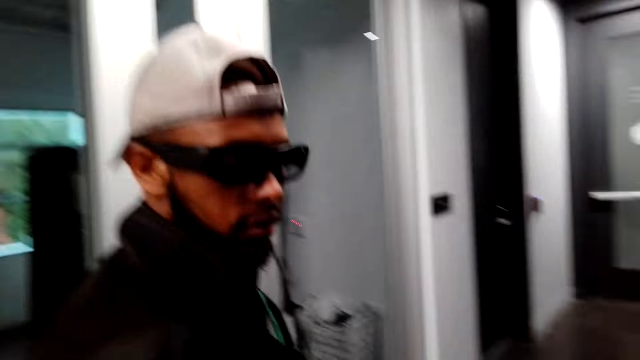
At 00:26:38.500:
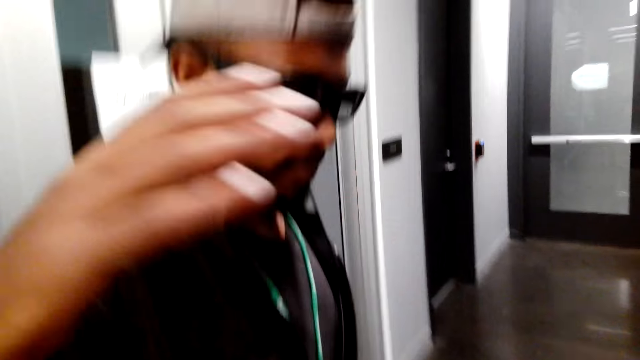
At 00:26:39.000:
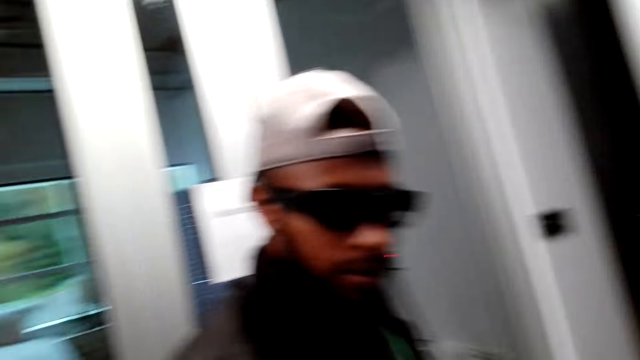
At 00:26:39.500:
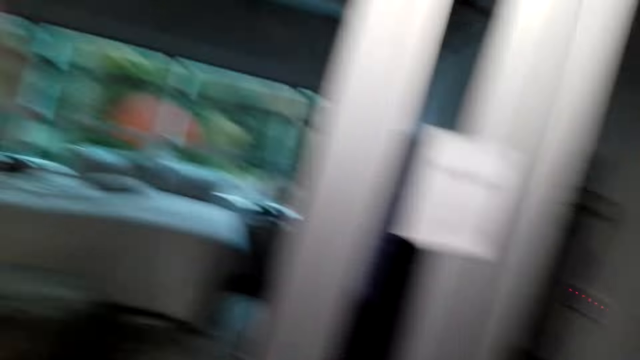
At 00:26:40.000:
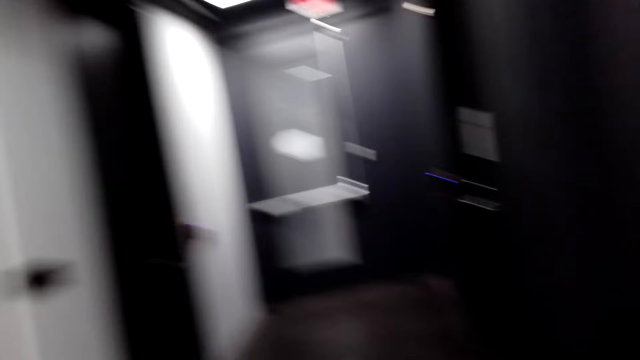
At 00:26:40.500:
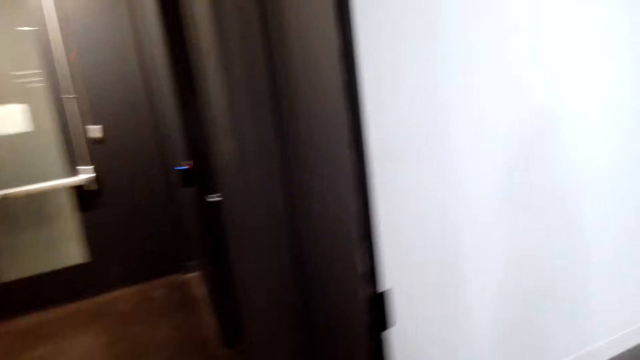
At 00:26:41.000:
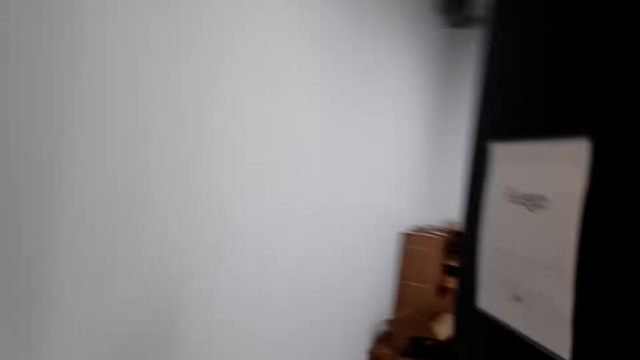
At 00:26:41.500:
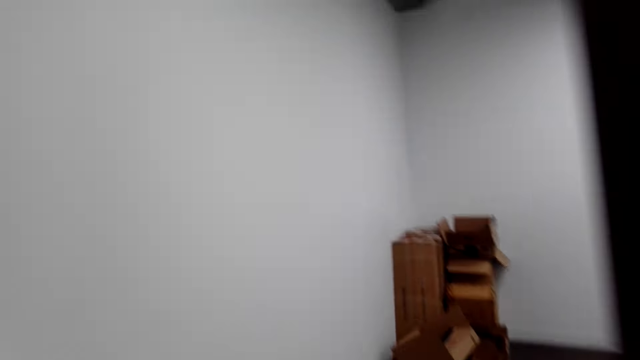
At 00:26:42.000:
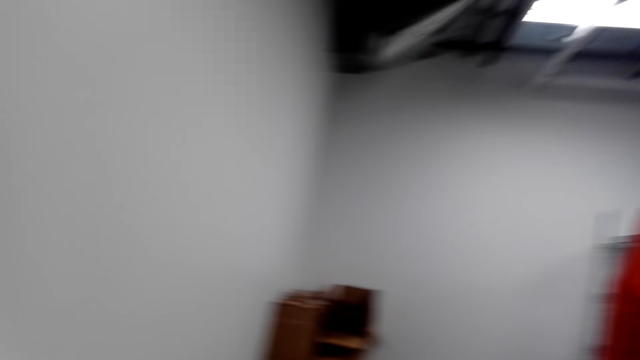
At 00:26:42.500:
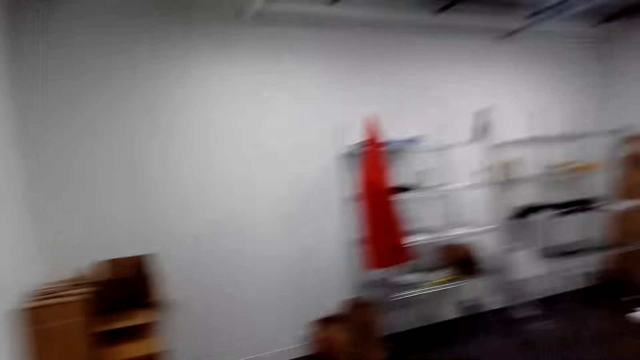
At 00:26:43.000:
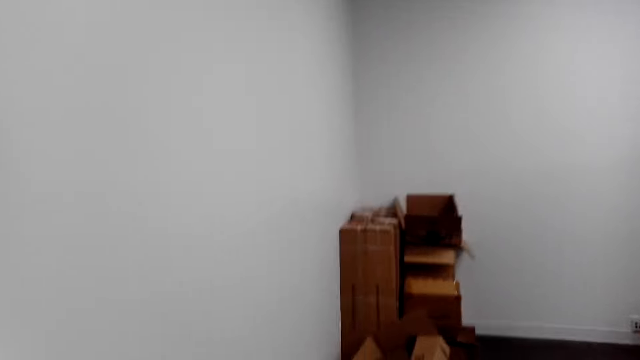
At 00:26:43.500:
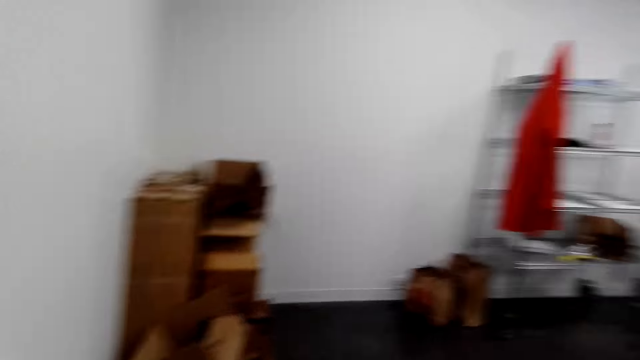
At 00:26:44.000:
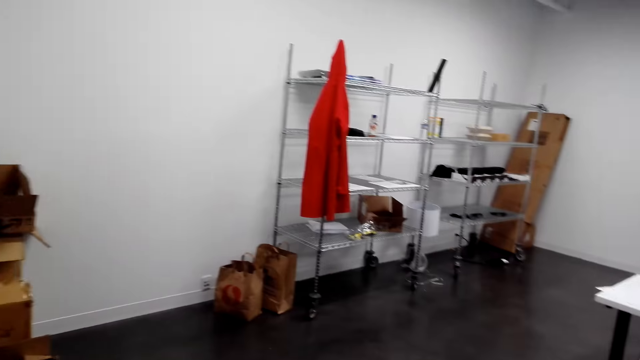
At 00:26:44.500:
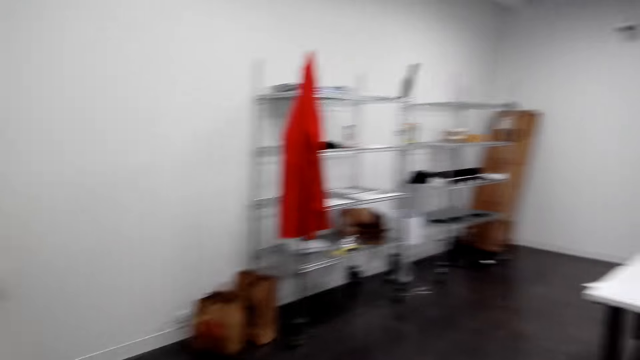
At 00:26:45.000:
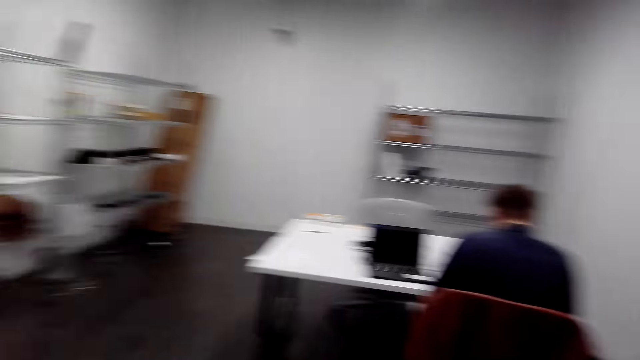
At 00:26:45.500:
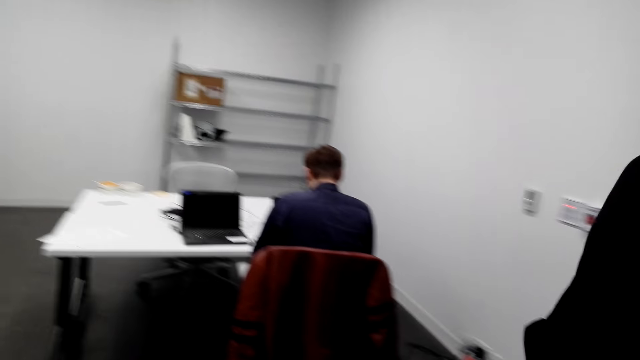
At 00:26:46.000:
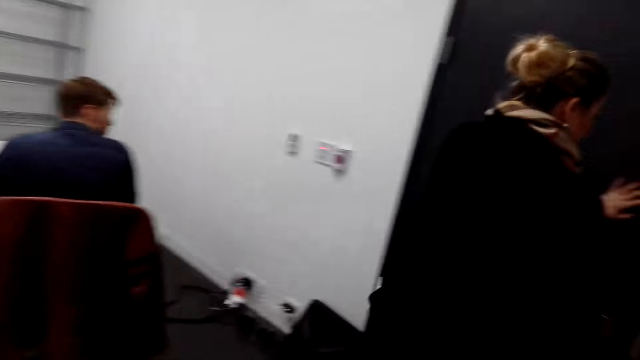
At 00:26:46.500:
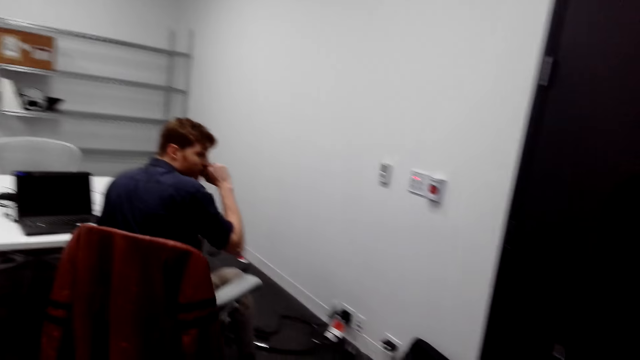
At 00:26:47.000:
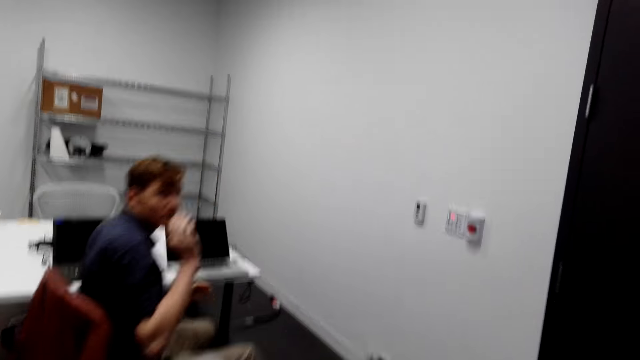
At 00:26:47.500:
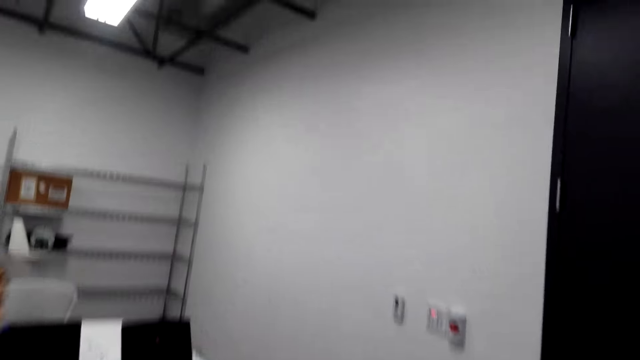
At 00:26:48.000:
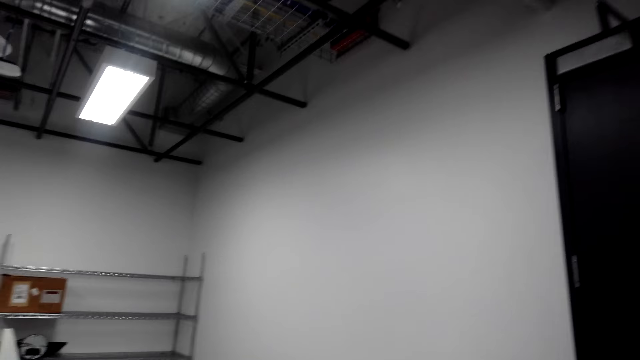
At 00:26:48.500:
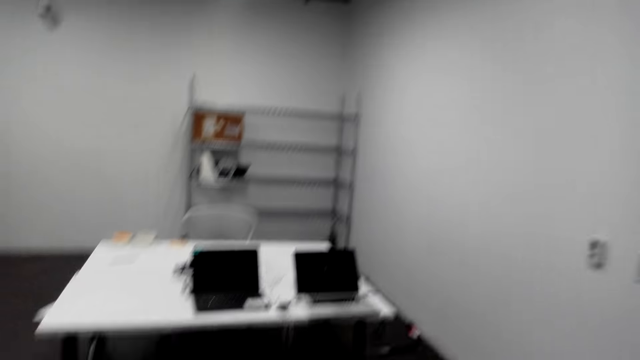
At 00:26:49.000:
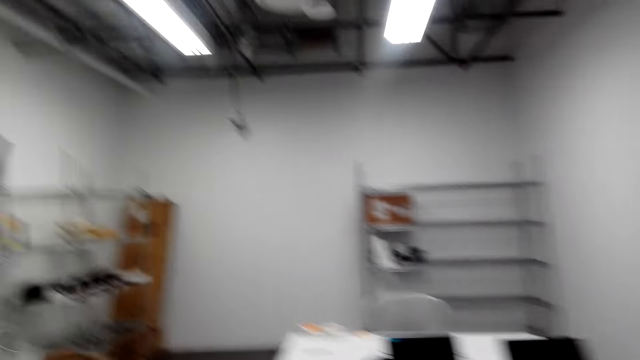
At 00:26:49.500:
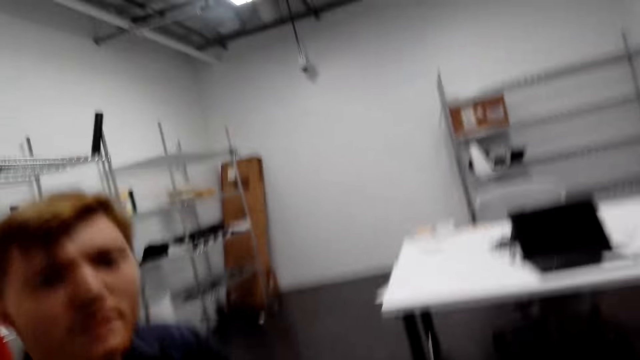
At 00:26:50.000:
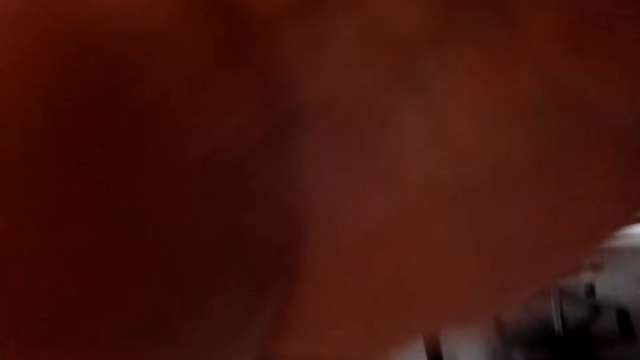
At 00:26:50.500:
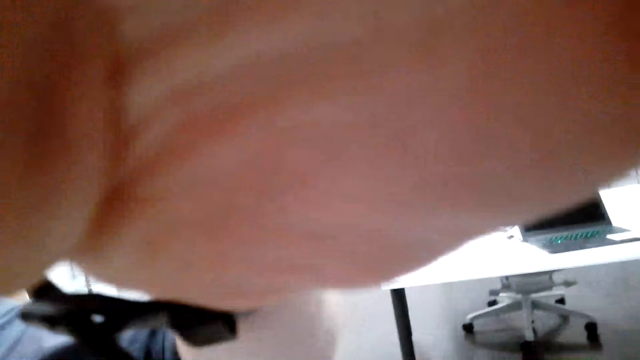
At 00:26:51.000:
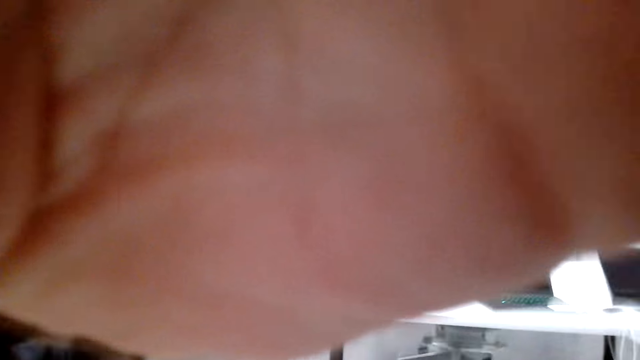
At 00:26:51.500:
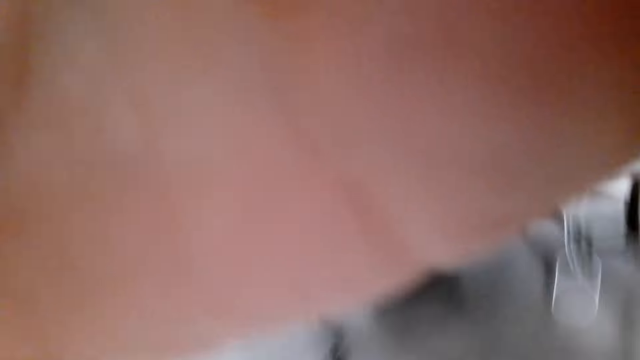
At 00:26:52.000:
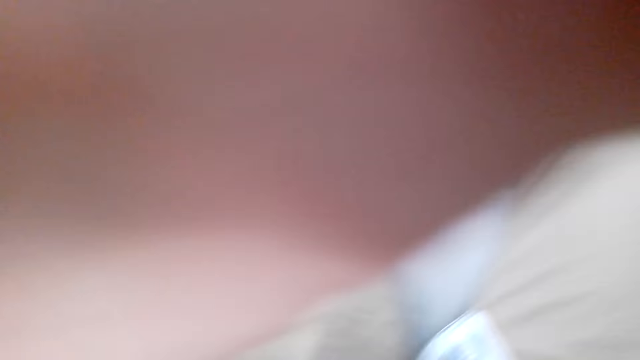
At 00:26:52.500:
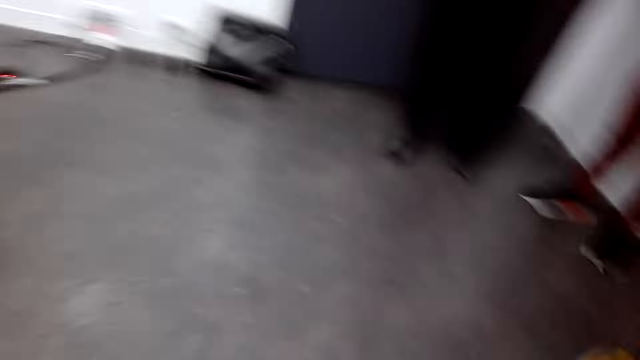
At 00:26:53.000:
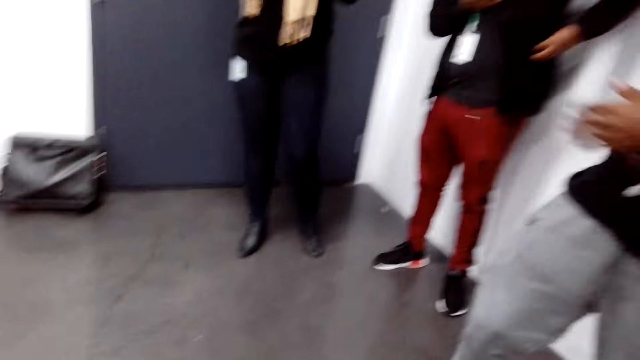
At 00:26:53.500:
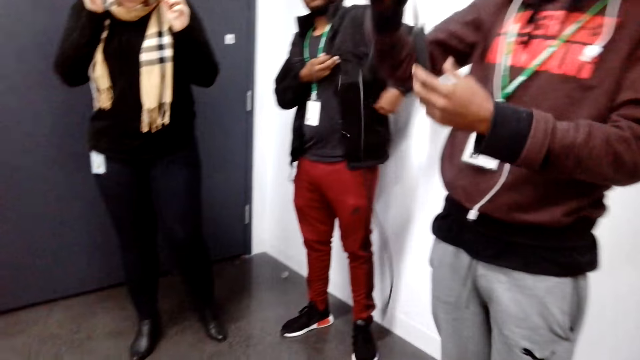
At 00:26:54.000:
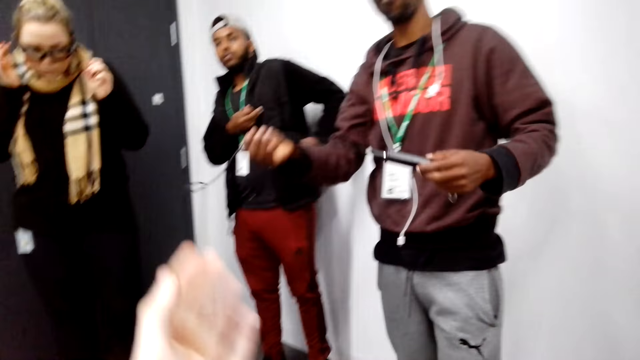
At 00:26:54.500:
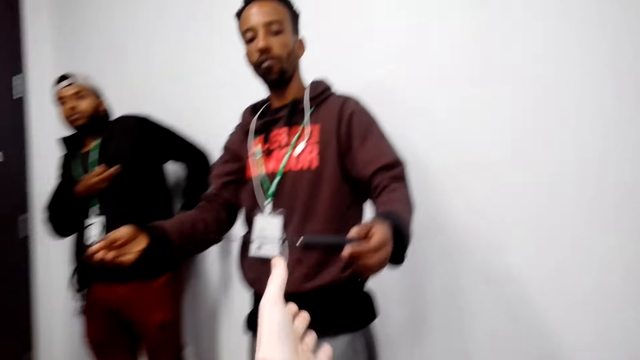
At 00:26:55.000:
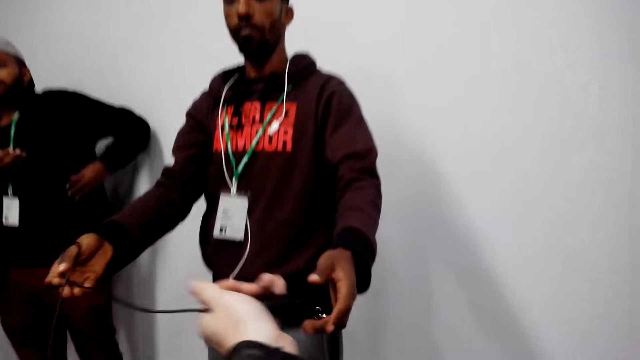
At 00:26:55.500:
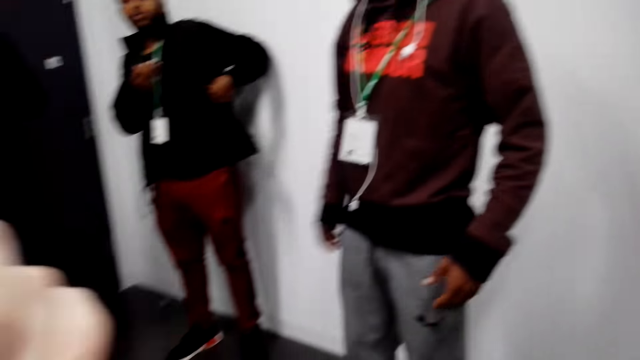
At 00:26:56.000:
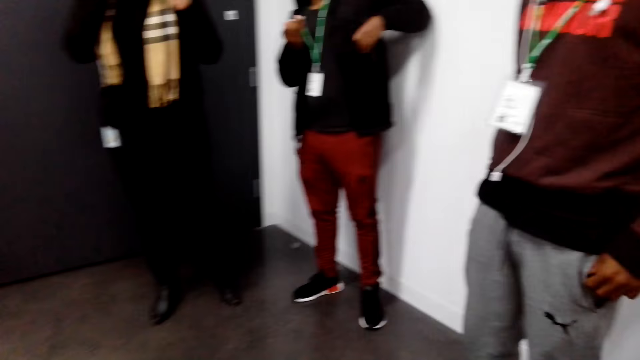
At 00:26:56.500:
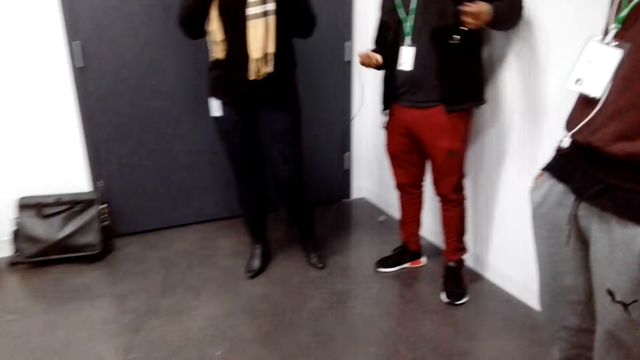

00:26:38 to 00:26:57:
A man shakes hands with the camera wearer. The camera wearer walks in the house. Another man takes the camera. Another man gives the camera wearer a cable wire or the camera.
